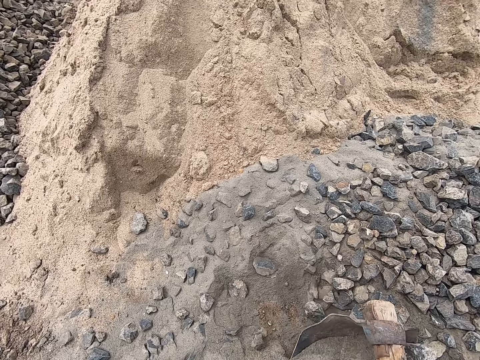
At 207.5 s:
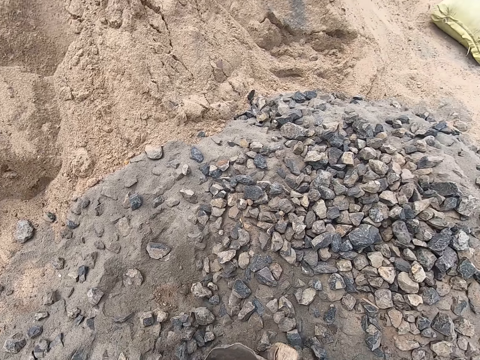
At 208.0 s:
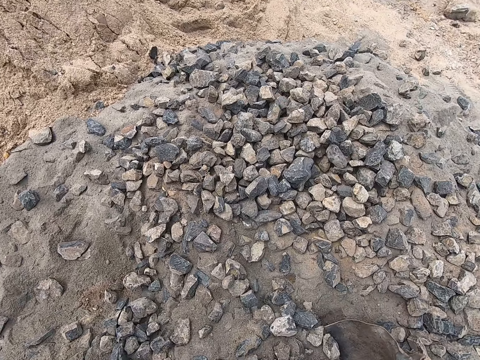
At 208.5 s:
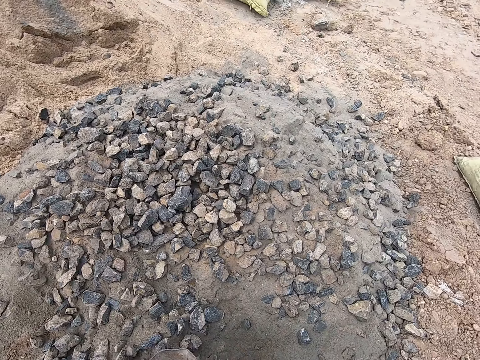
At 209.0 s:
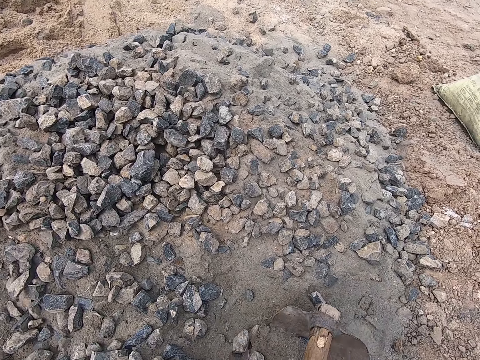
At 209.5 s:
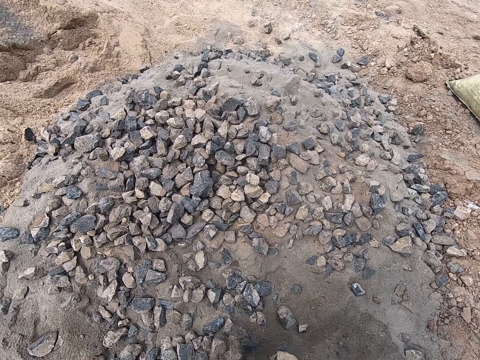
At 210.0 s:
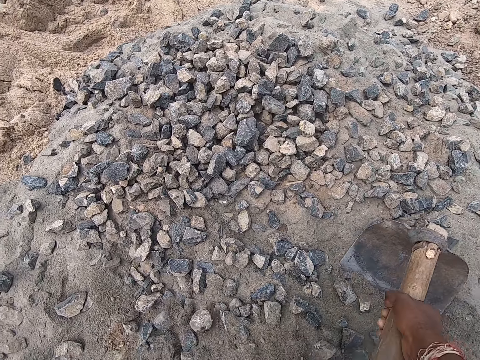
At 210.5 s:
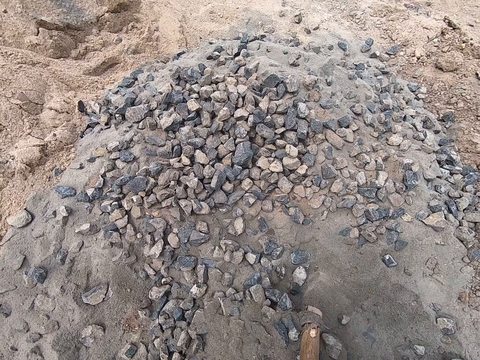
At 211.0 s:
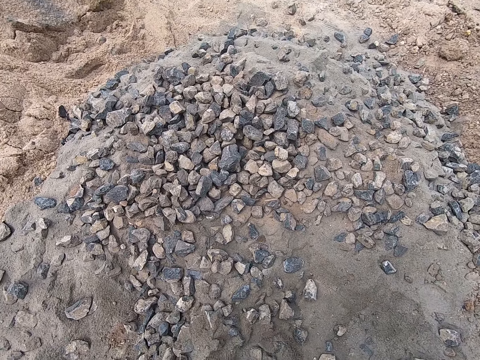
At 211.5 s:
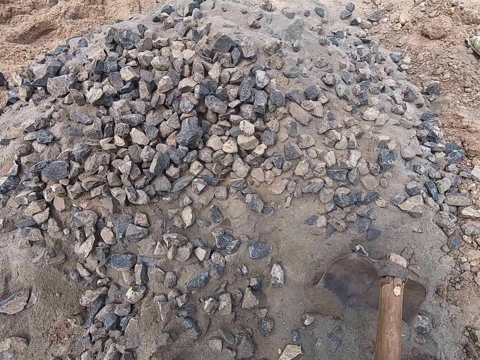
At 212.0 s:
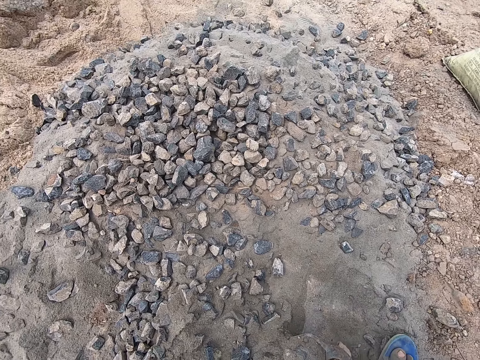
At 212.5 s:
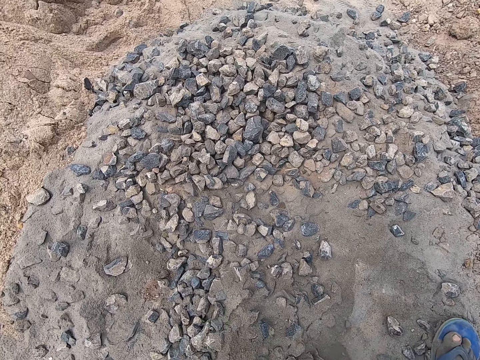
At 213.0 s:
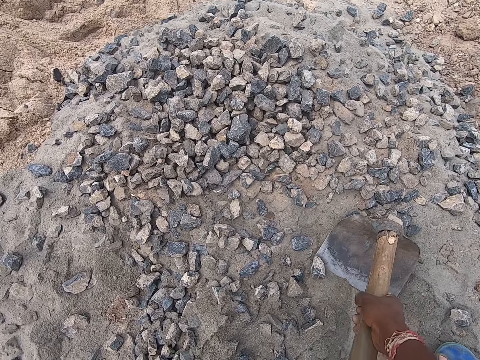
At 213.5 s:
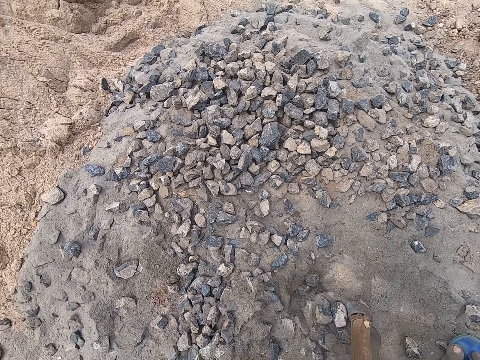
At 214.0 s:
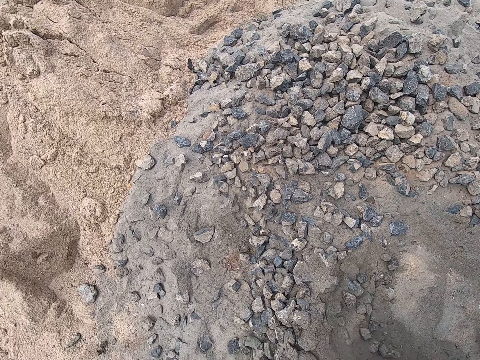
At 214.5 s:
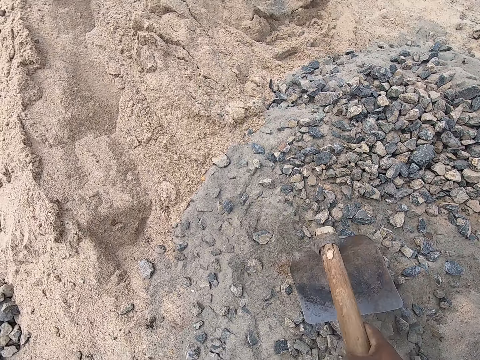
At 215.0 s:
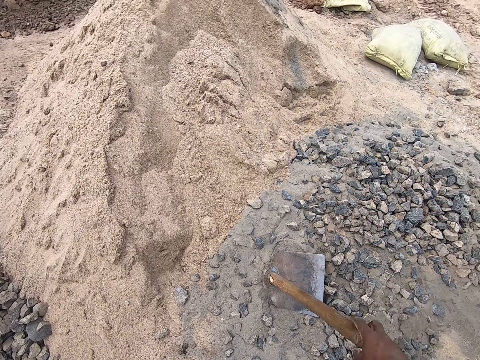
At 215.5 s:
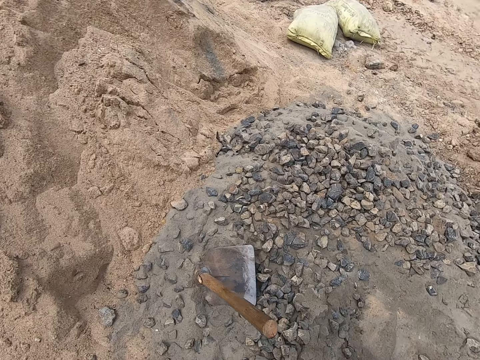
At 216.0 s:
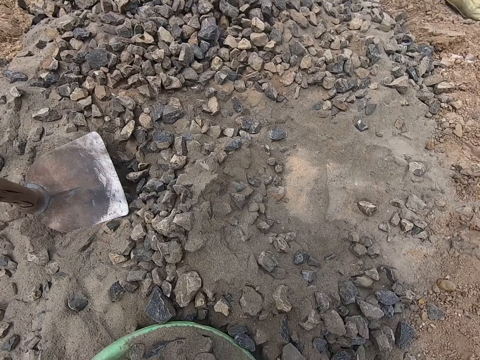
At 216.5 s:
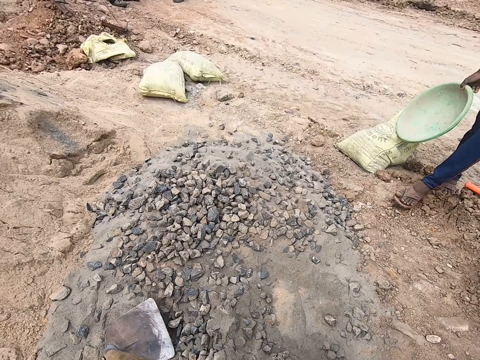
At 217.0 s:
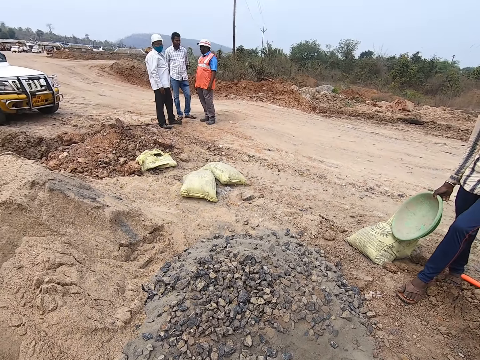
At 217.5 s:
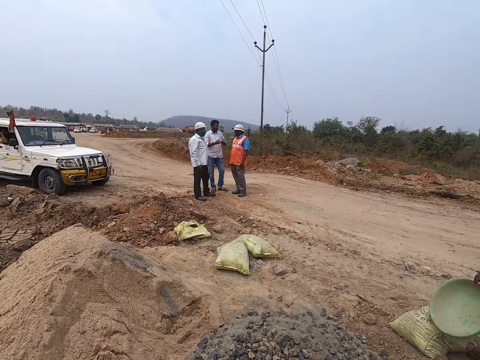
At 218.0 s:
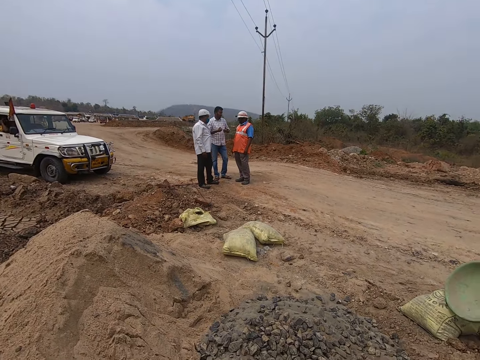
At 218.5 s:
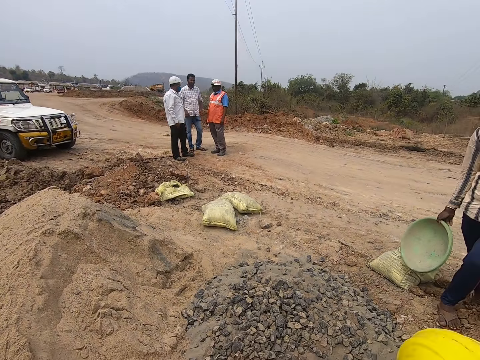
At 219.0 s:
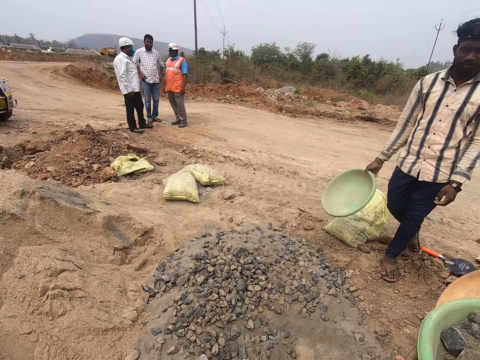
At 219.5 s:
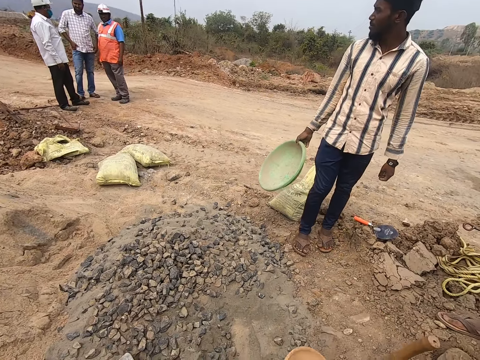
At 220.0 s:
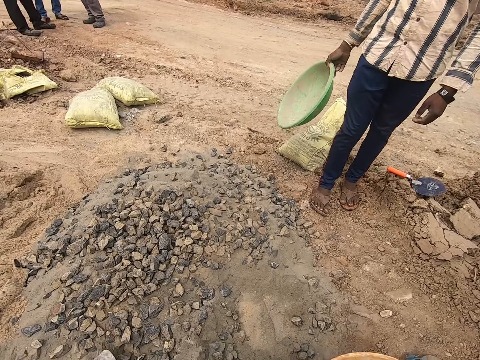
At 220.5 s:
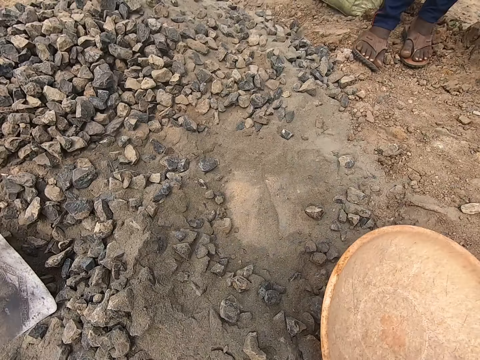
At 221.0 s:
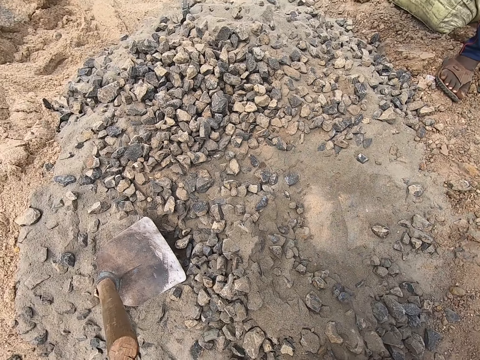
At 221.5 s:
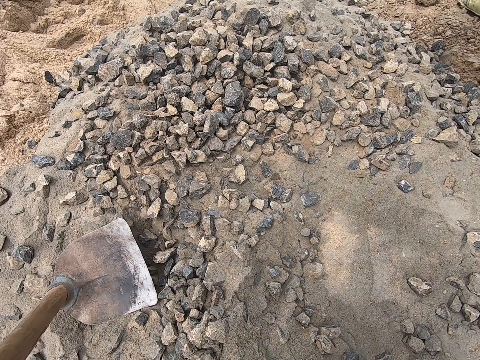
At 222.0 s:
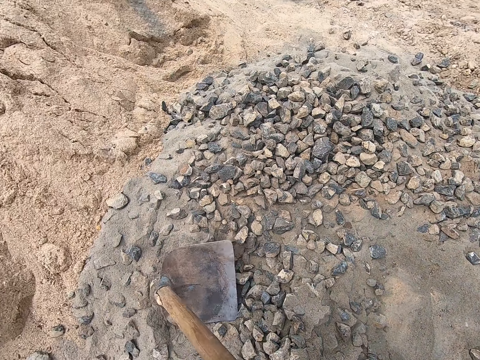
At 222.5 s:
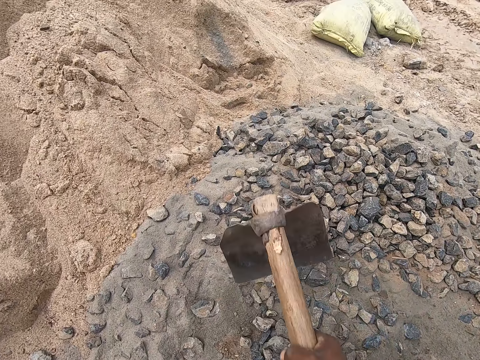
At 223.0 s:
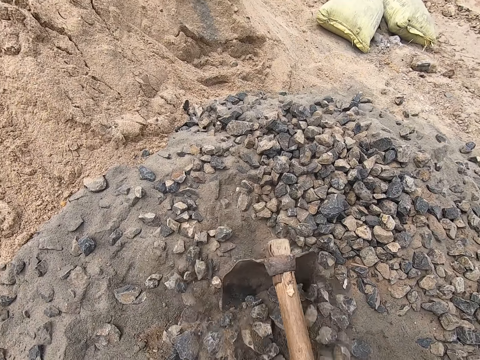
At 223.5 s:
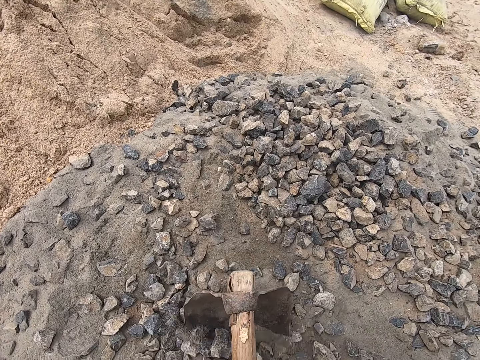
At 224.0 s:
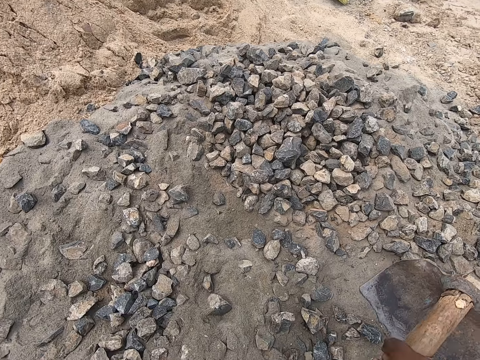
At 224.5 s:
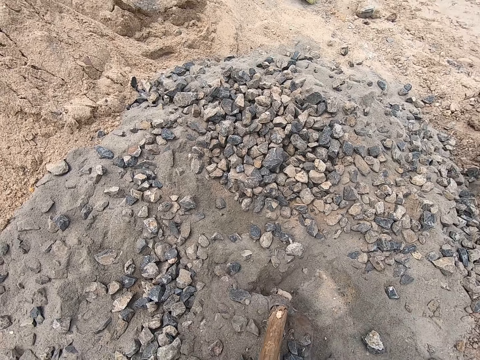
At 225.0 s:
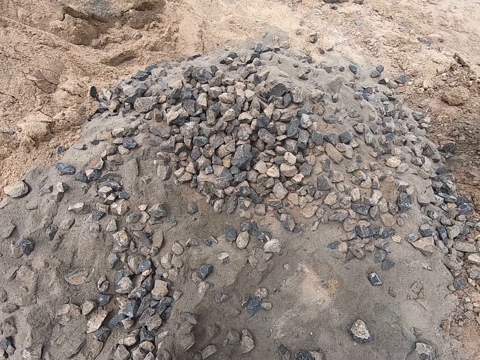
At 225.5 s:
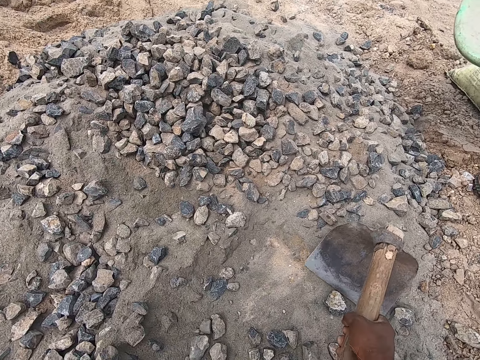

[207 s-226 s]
The camera wearer puts stones and sand in the basin. They place a hoe on the gravel. They pick the tray from the ground. They pick the hoe from the gravel. They place gravel in the tray.

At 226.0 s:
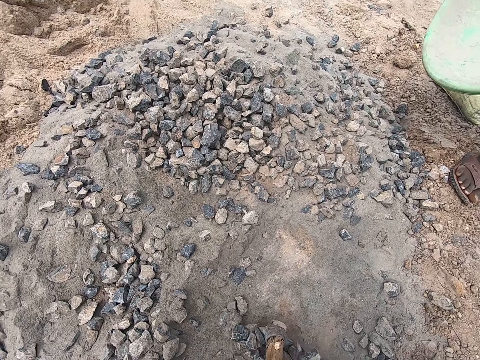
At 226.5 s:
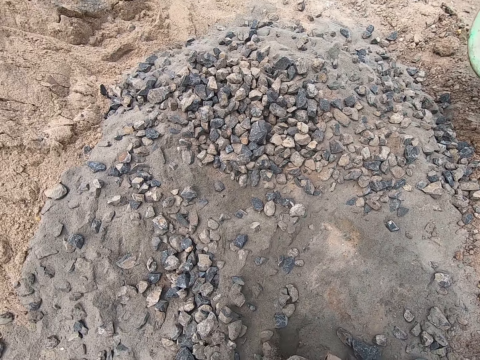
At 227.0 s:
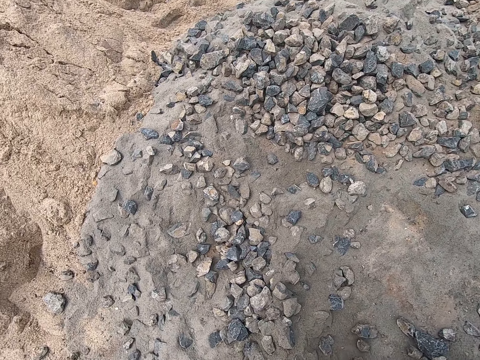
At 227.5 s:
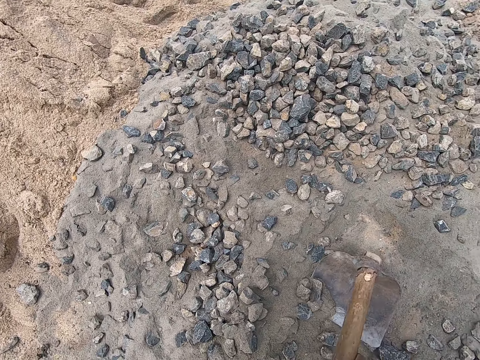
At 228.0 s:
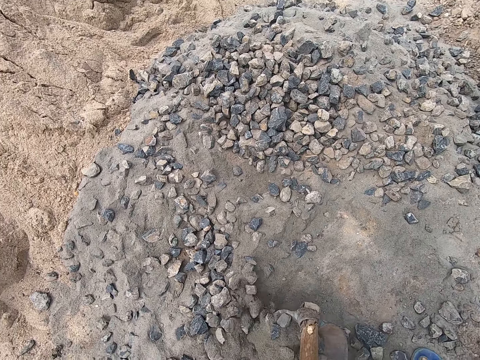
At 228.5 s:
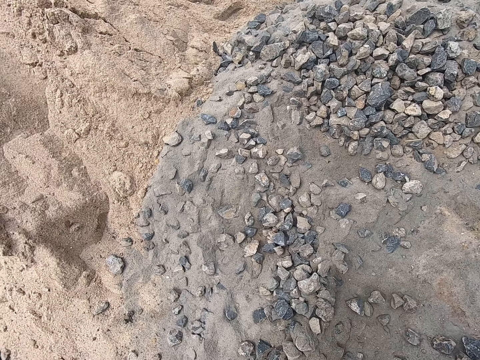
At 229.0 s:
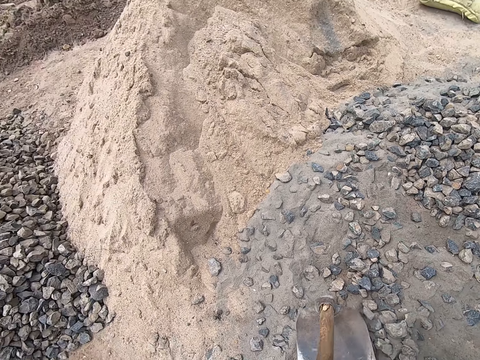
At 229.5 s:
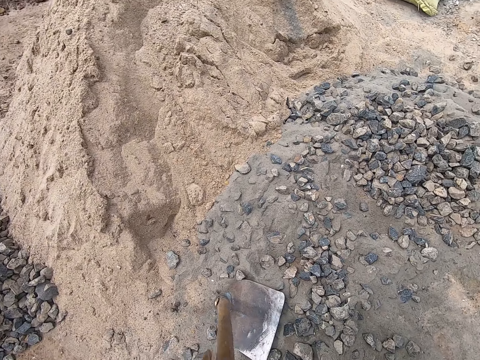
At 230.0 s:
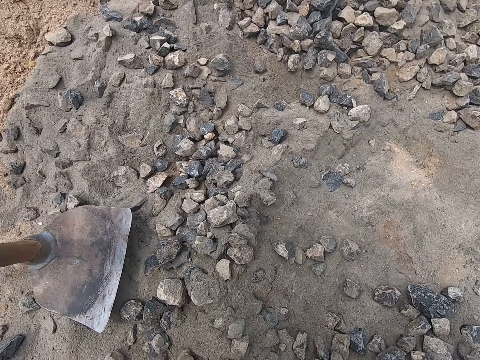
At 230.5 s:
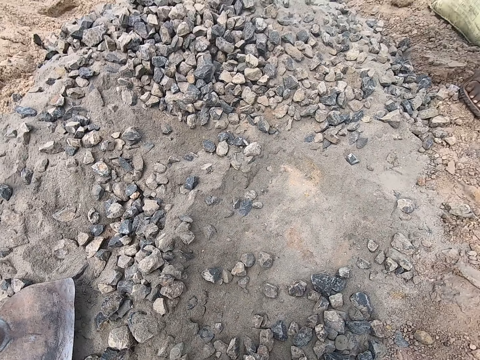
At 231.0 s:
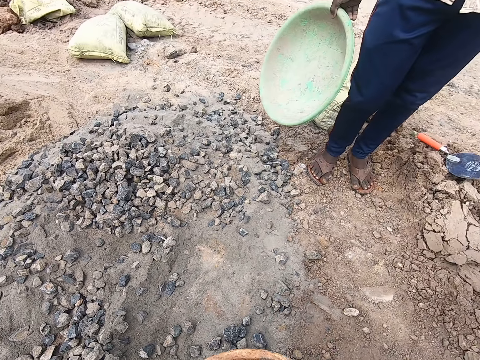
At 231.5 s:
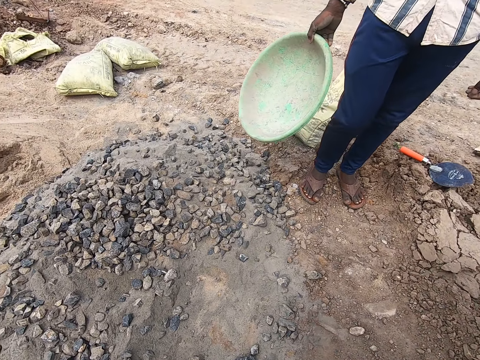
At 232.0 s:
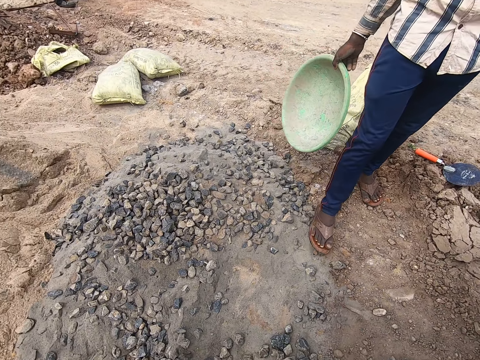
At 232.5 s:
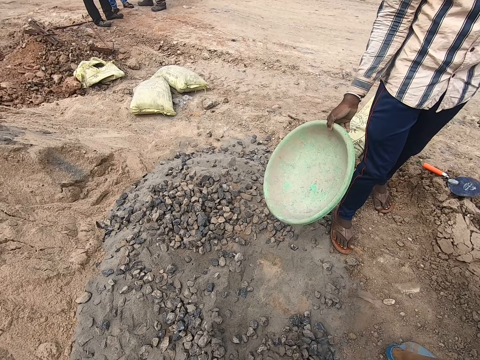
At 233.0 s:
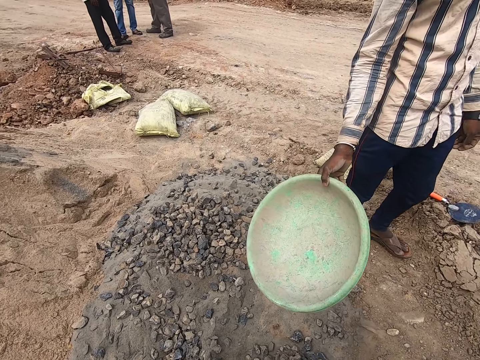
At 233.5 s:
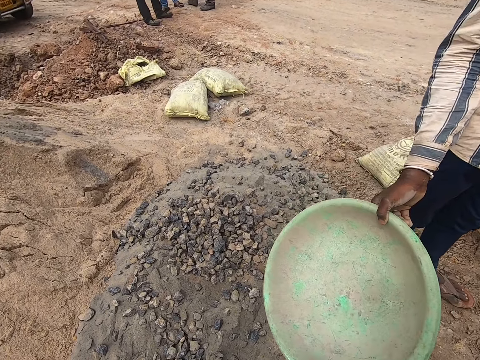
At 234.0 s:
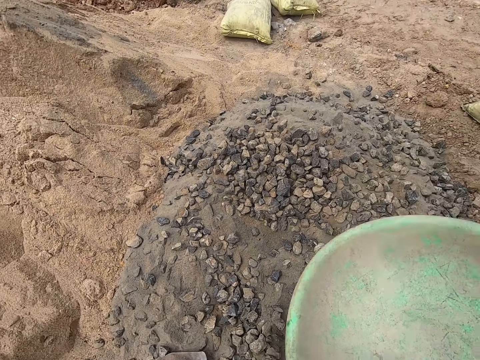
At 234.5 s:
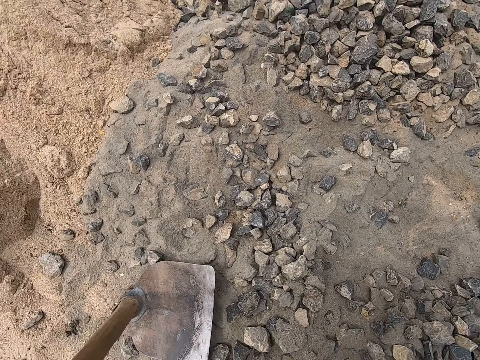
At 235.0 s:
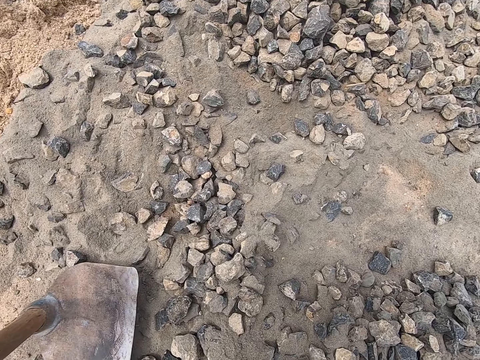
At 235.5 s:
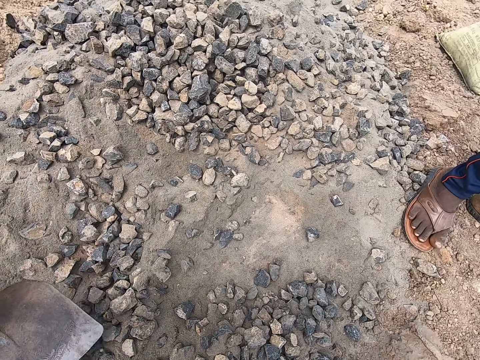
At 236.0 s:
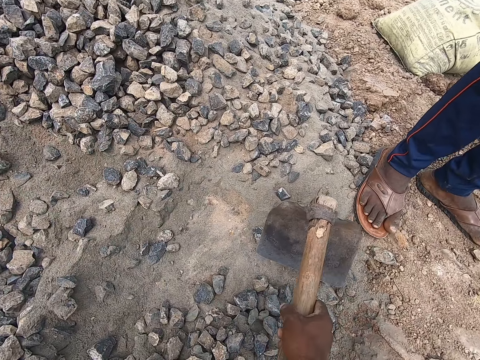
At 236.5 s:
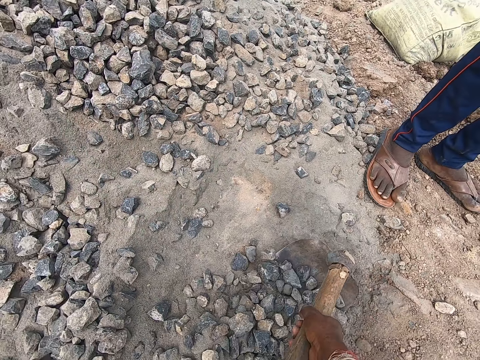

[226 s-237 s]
The camera wearer places the hoe on the gravel. A man hands a tray or basin to the camera wearer. The camera wearer takes the basin from the man. They place the tray on the ground, pick the hoe from the ground, and place gravel in the tray with the hoe.
